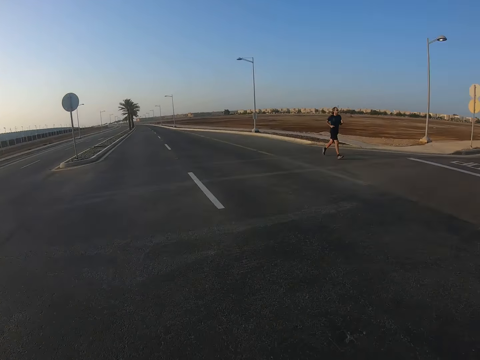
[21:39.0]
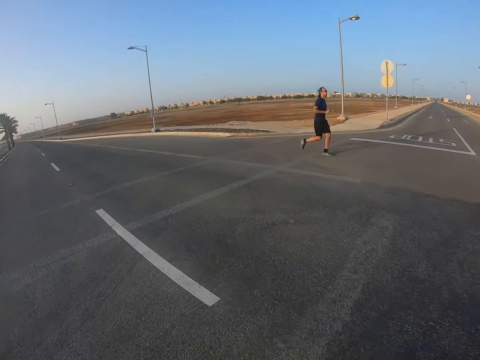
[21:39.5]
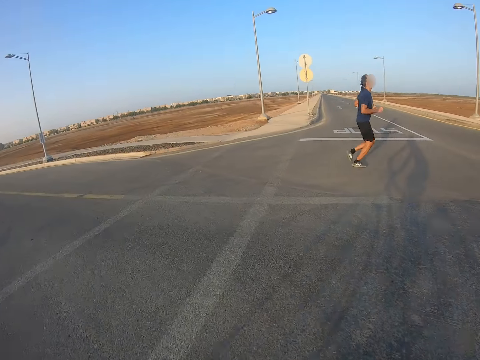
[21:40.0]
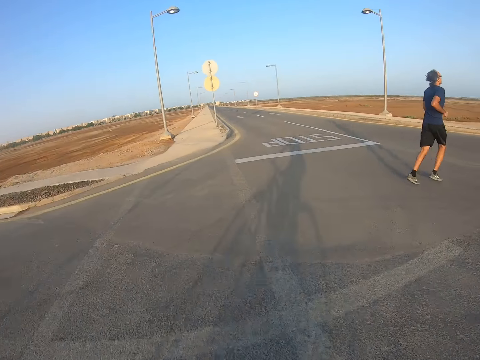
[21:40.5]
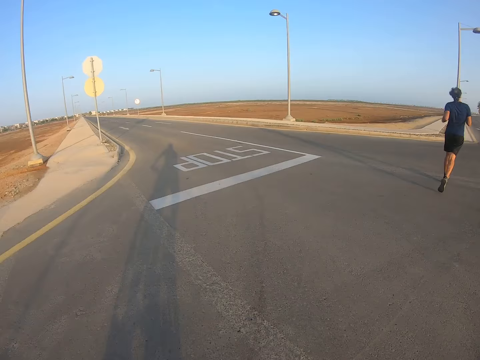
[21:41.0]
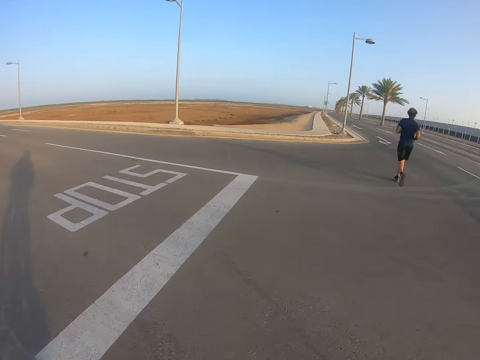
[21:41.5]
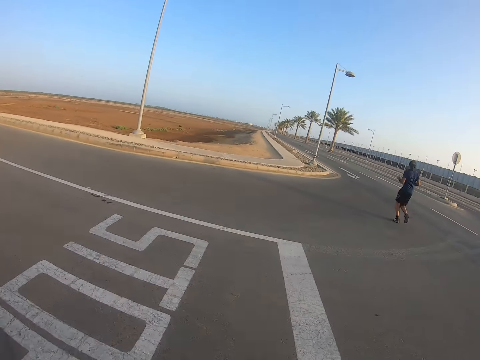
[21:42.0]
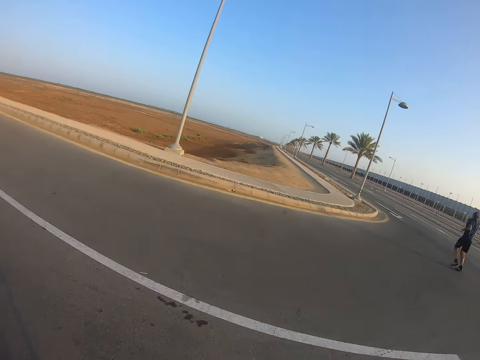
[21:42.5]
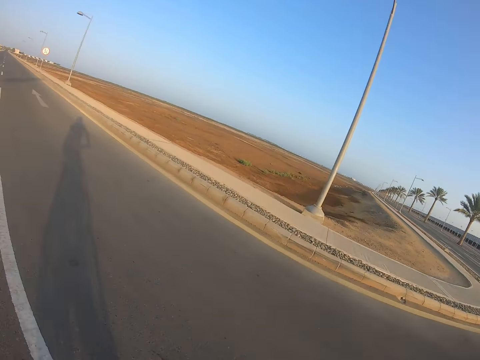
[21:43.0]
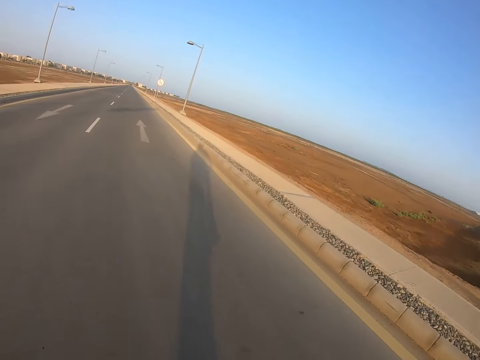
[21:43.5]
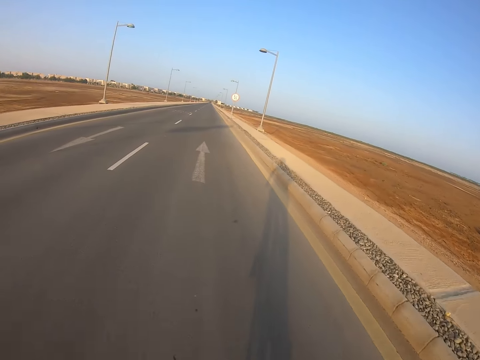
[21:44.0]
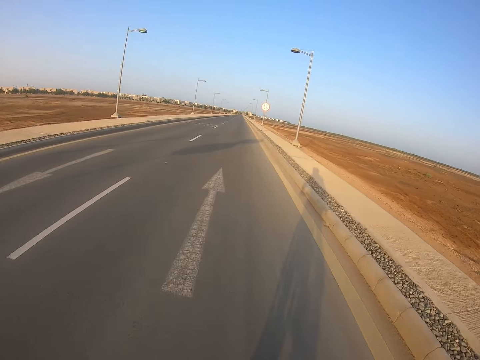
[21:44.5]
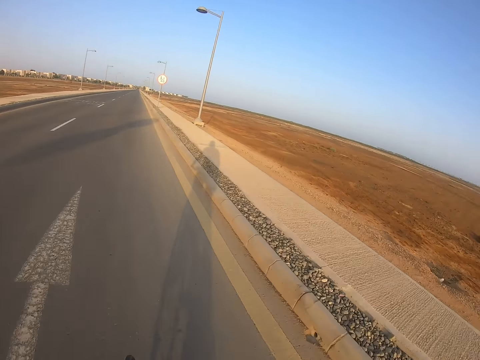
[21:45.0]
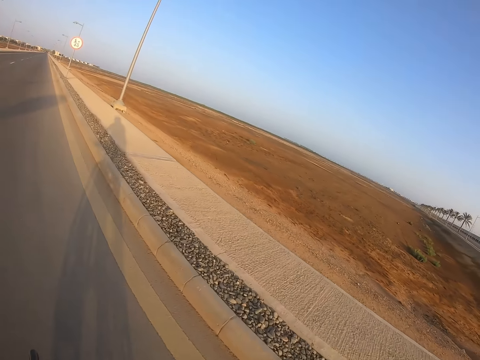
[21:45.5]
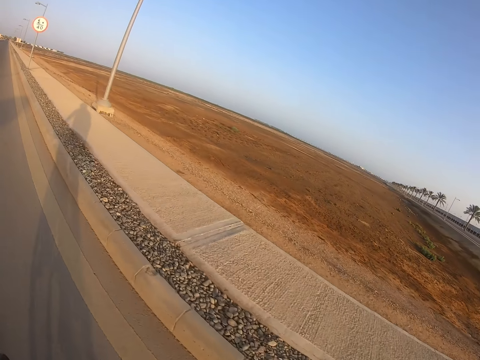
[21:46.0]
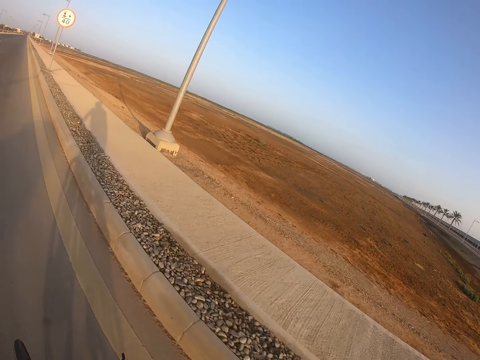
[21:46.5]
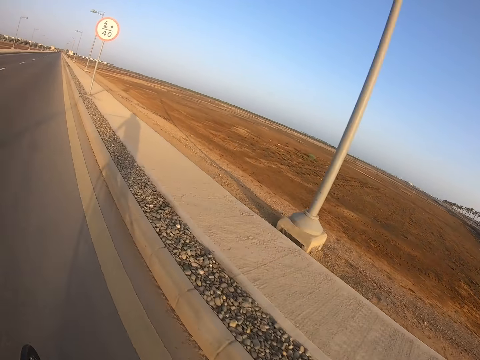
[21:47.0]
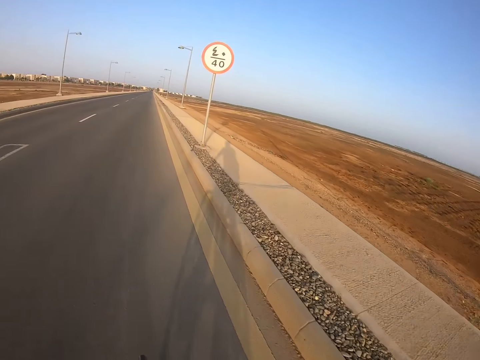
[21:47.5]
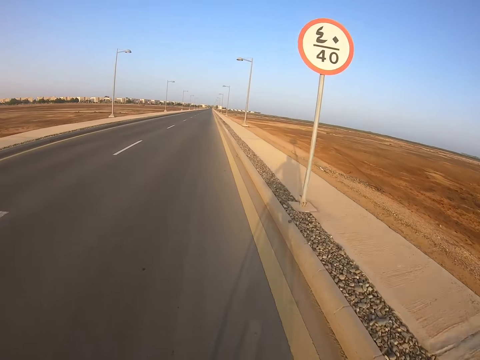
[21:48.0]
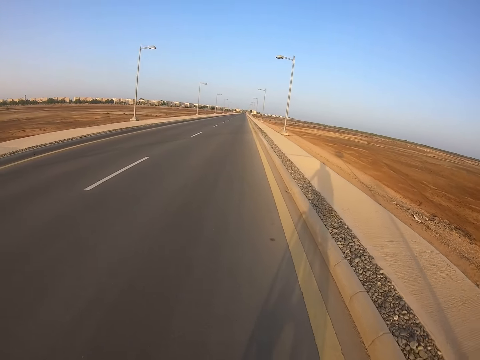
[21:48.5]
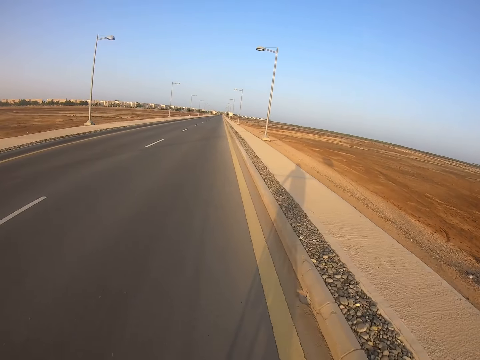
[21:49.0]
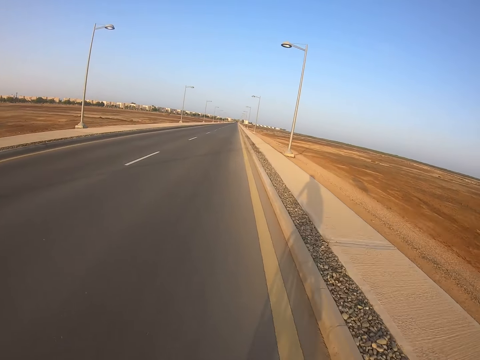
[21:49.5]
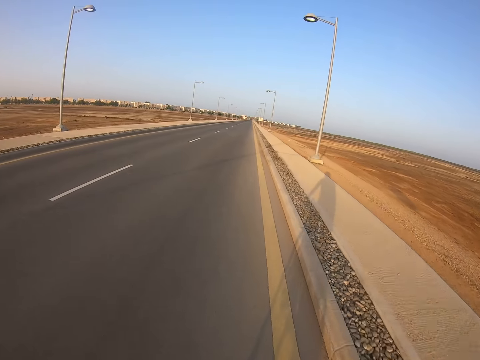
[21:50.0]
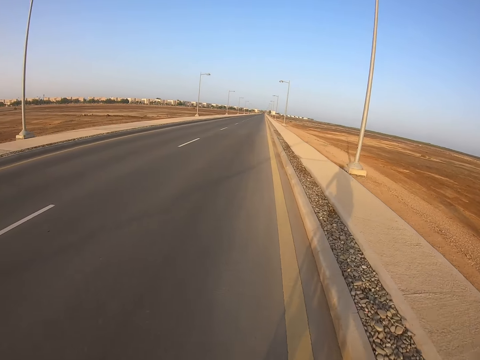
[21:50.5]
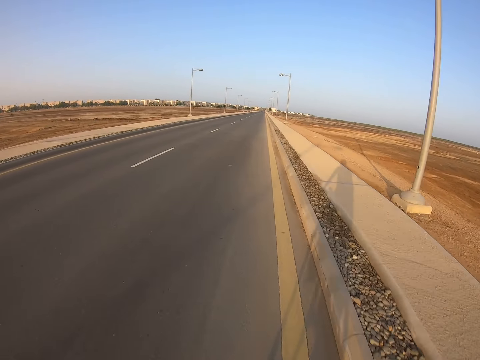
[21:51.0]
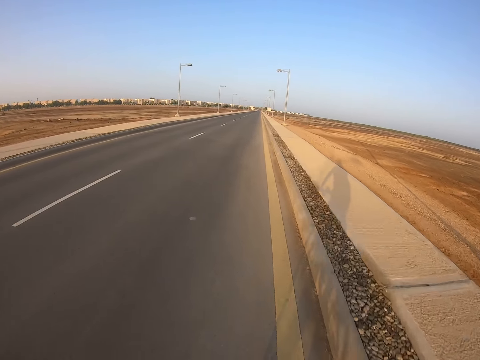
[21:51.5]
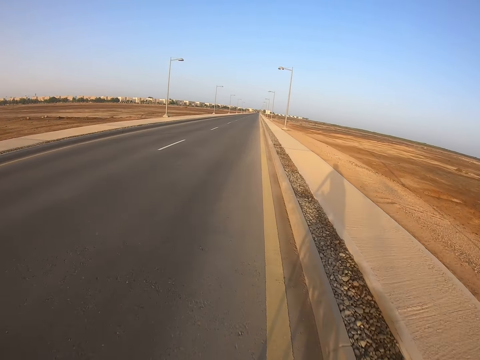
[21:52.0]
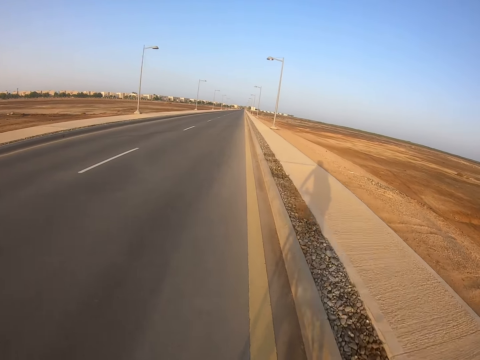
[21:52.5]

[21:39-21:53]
The camera wearer looks at a man. They move around with a bike. They look at the road. They look at the compound. They look at the road.

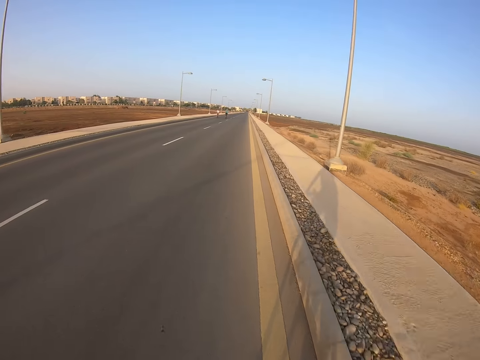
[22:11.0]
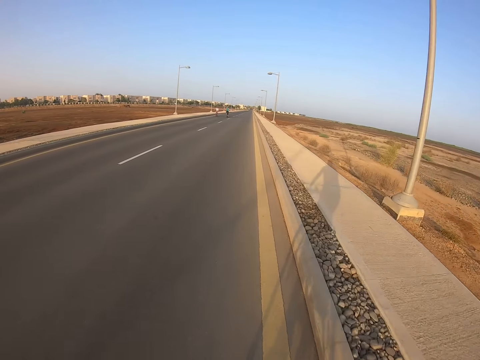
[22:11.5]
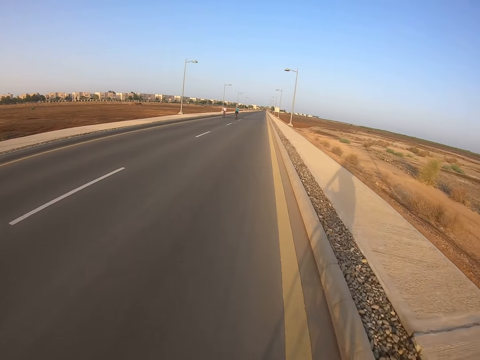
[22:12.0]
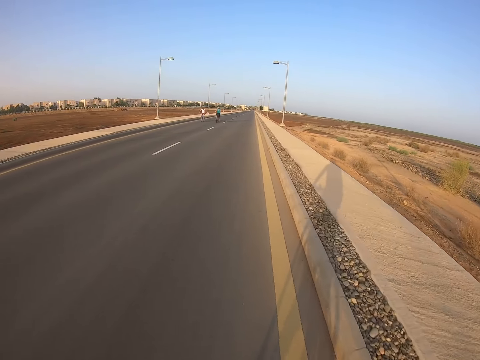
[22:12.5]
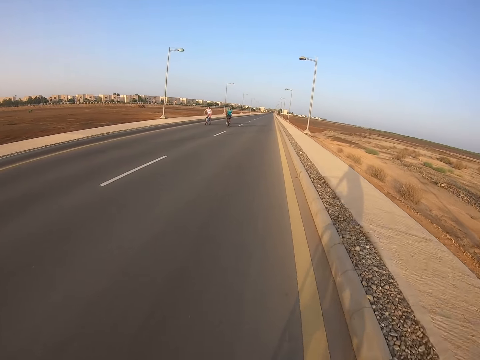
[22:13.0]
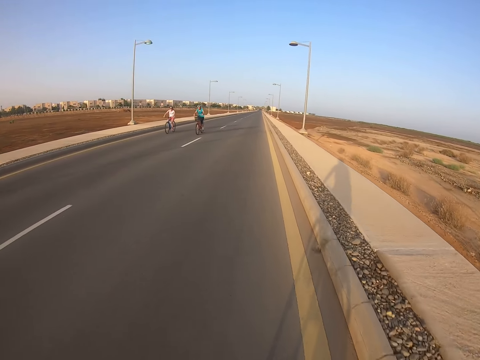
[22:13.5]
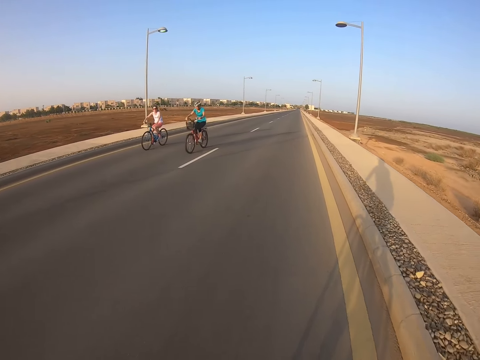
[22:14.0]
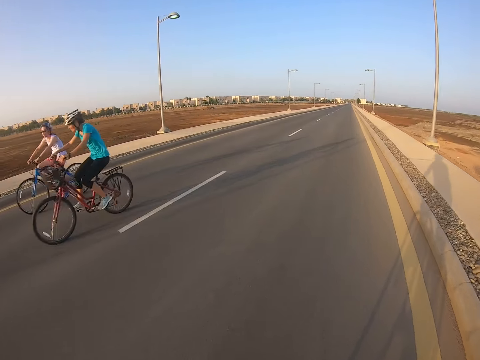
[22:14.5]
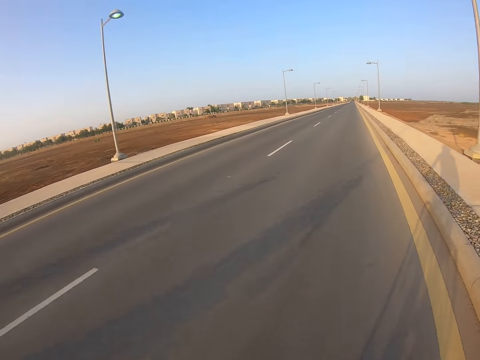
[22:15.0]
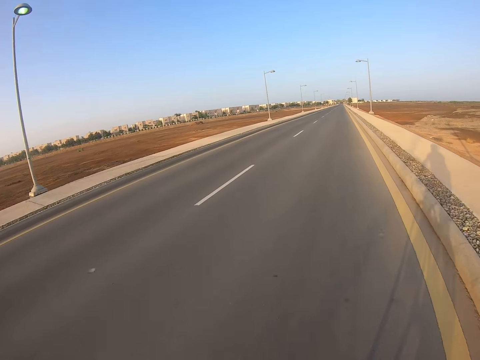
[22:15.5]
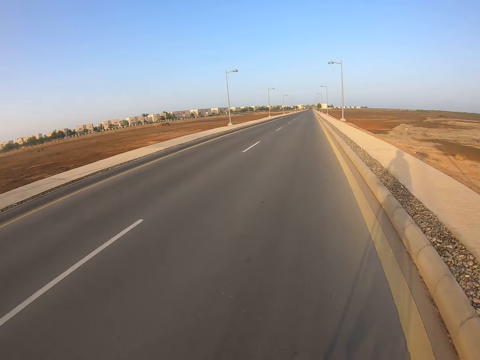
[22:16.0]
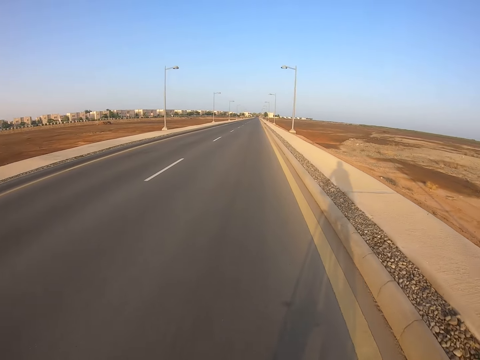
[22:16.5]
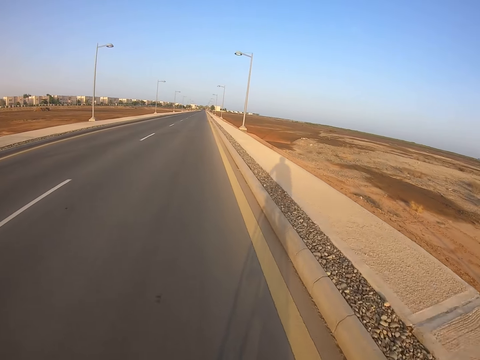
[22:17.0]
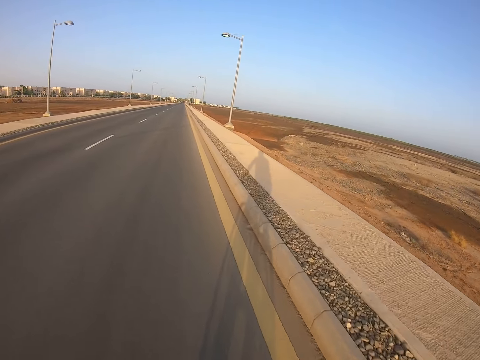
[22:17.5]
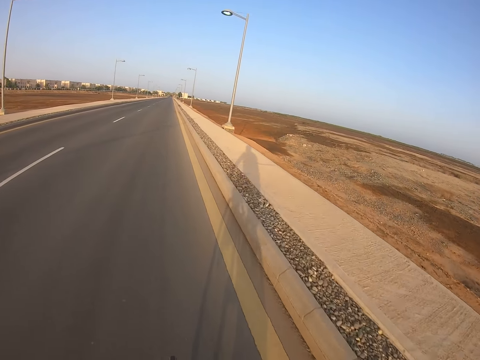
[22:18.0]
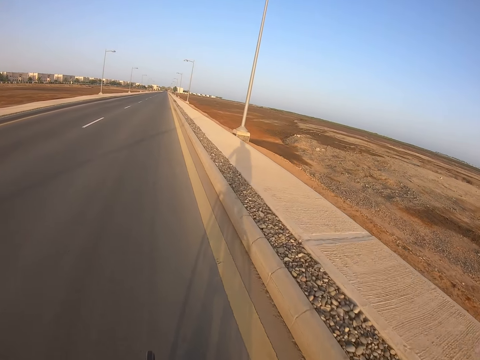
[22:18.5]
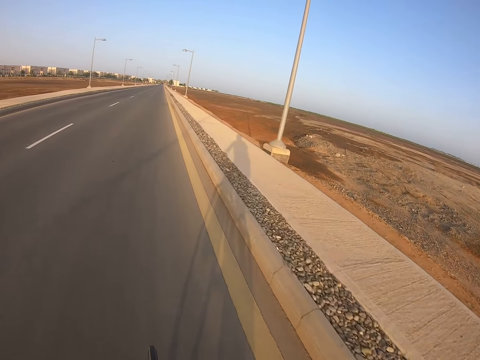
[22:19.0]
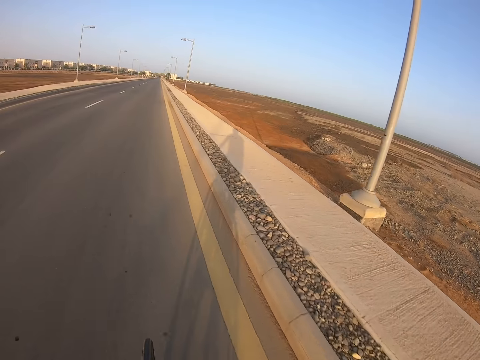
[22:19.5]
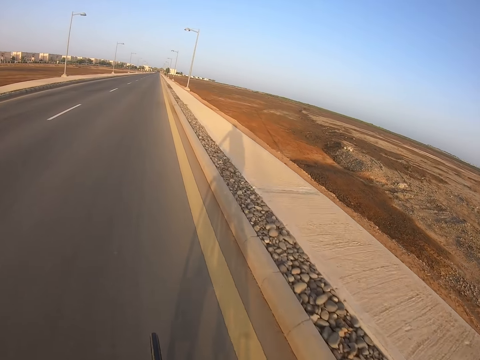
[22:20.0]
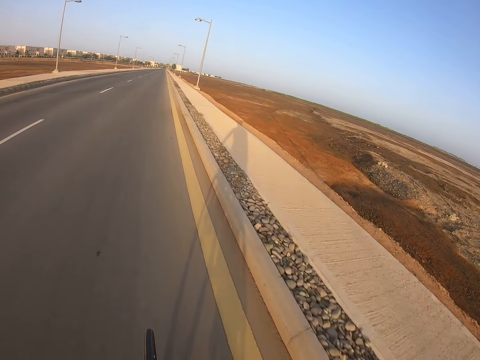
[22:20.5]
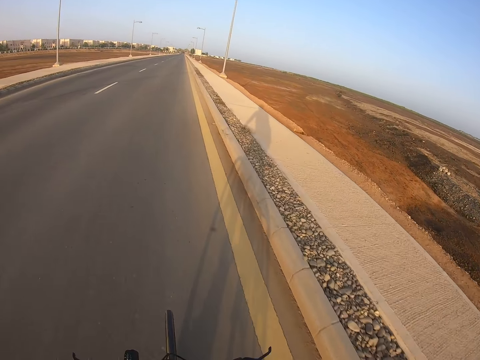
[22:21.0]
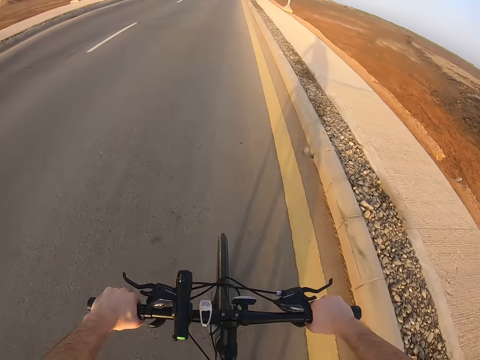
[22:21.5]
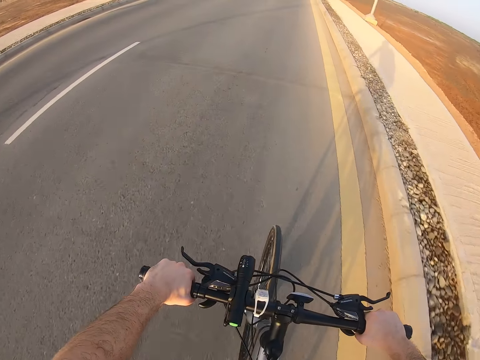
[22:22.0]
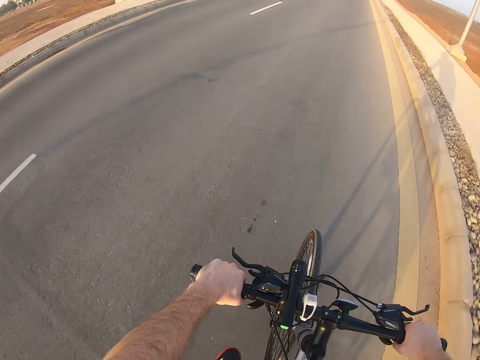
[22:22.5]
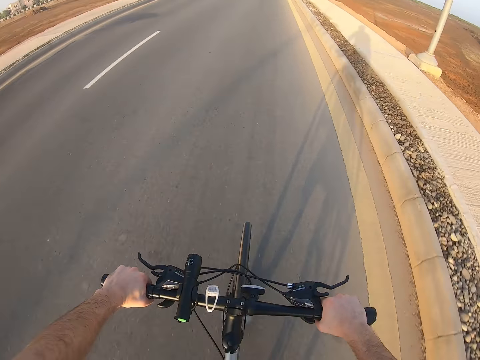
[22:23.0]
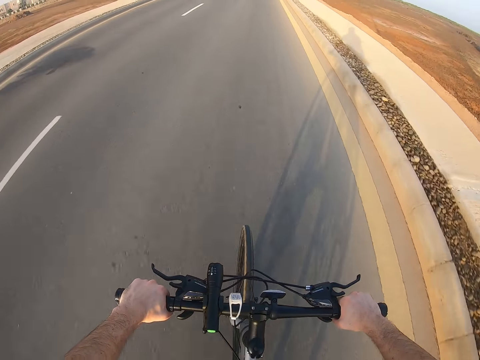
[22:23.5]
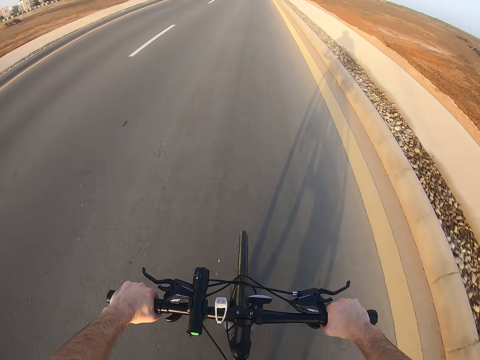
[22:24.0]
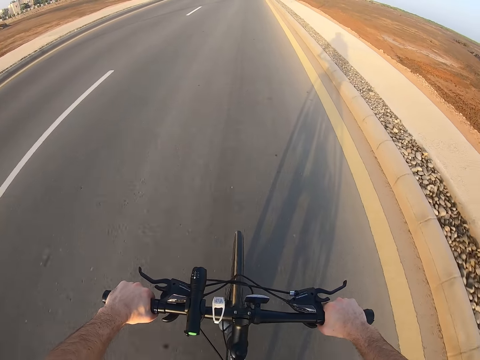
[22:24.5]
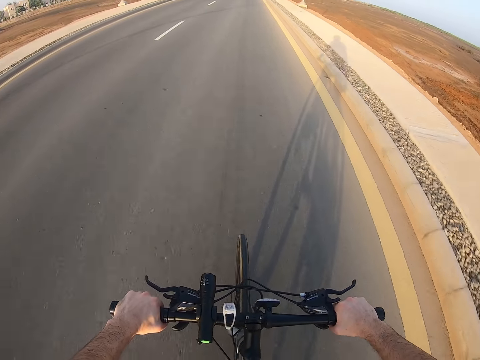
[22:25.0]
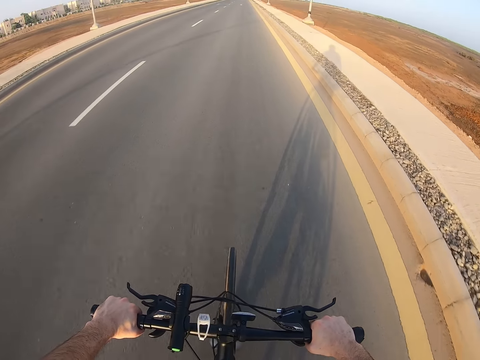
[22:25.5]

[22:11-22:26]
A person moves around with a bike. Another person moves around with a bike. The camera wearer moves around with a bike. They look at the bicycle.
